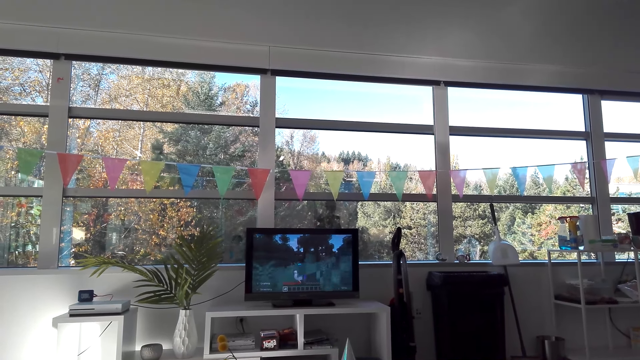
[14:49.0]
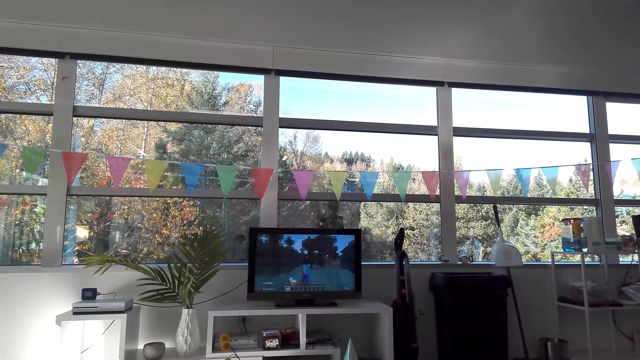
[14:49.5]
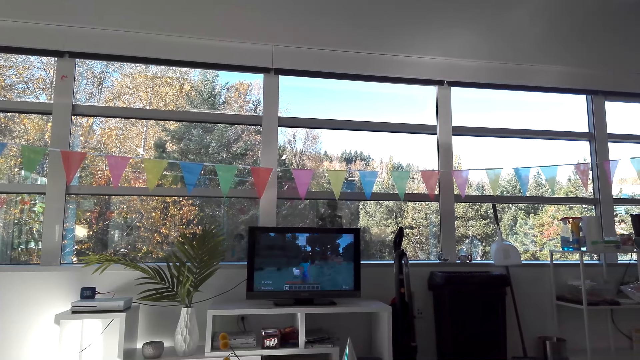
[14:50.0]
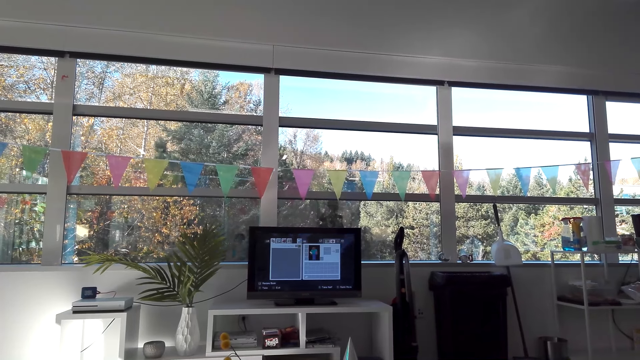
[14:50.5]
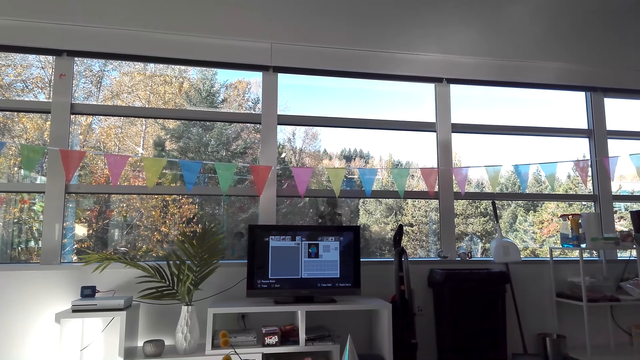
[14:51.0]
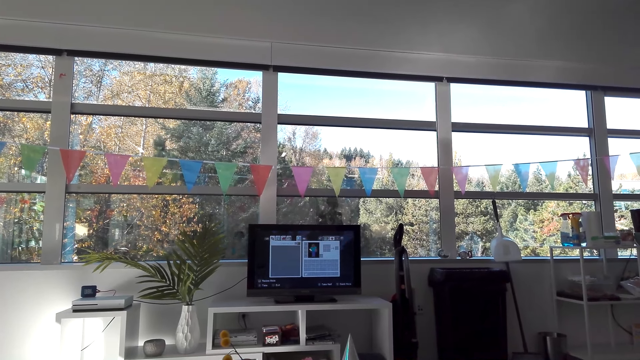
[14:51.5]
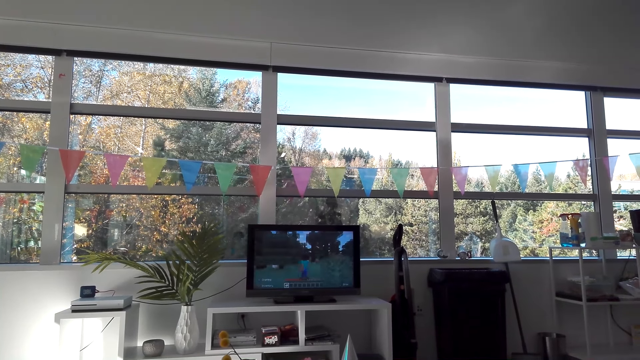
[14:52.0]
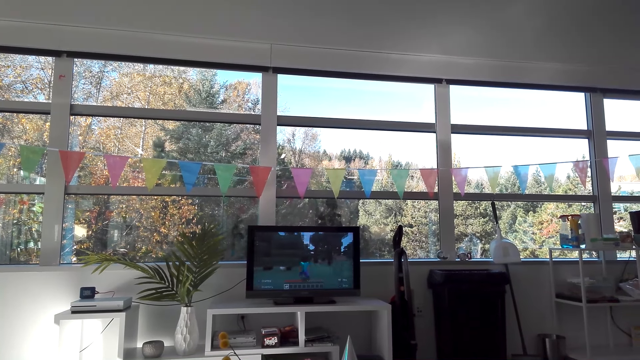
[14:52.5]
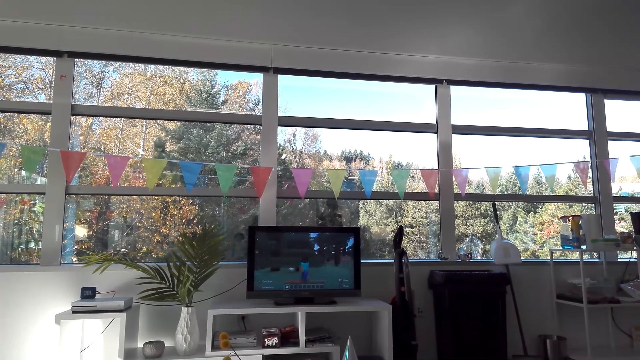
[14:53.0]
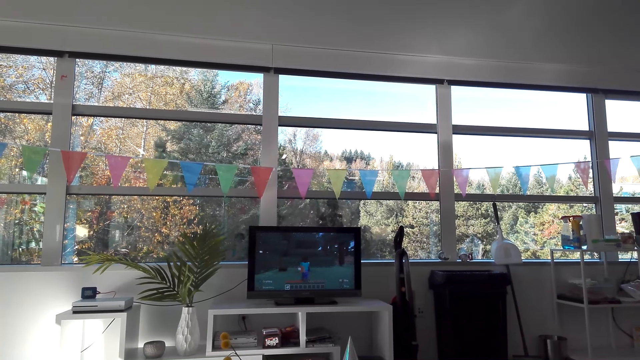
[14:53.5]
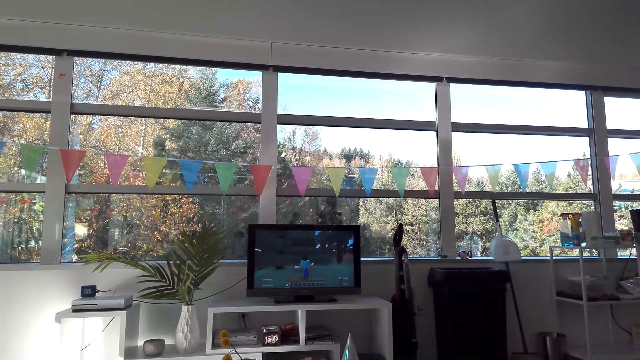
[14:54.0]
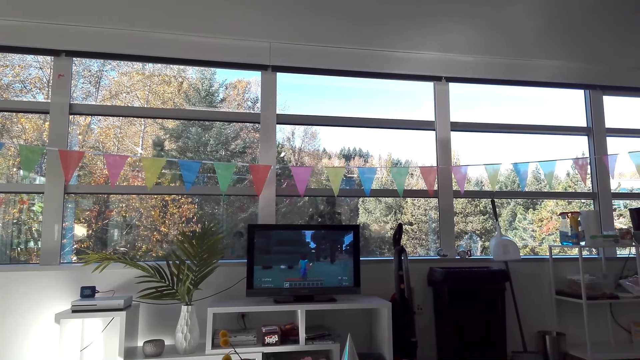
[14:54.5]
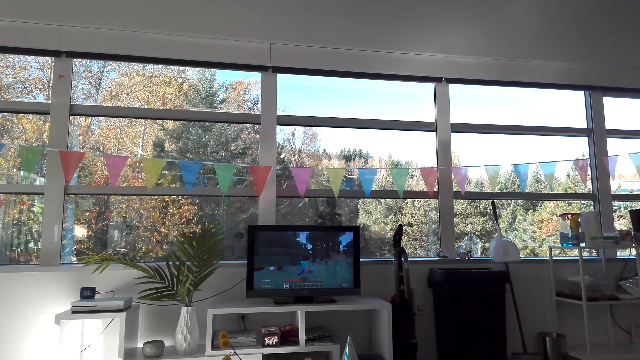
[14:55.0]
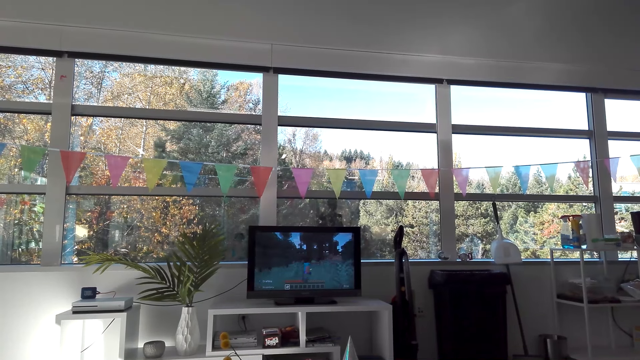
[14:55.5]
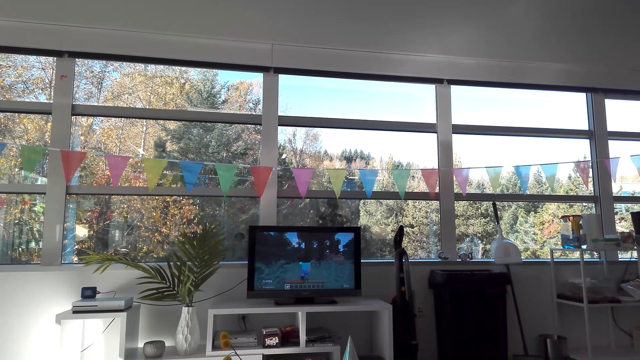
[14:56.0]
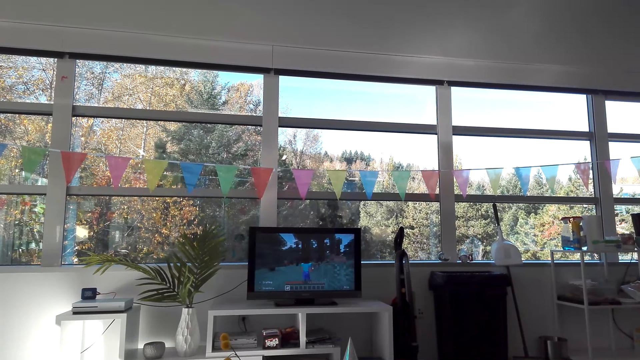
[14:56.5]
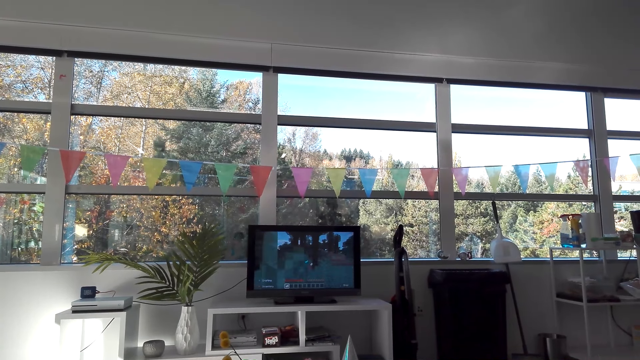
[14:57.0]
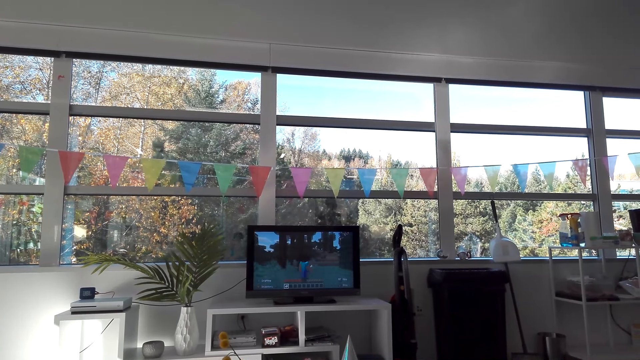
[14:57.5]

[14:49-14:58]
The camera wearer operates the desktop on the table. They play the game in the desktop on the table.

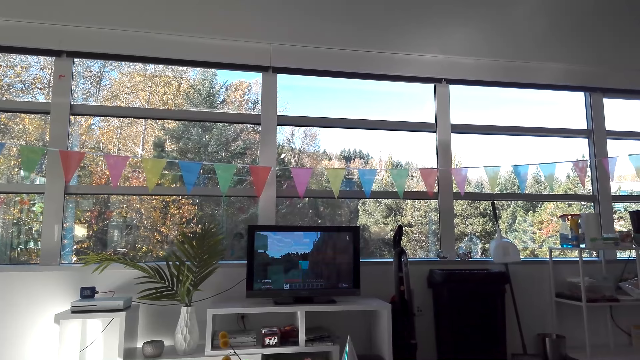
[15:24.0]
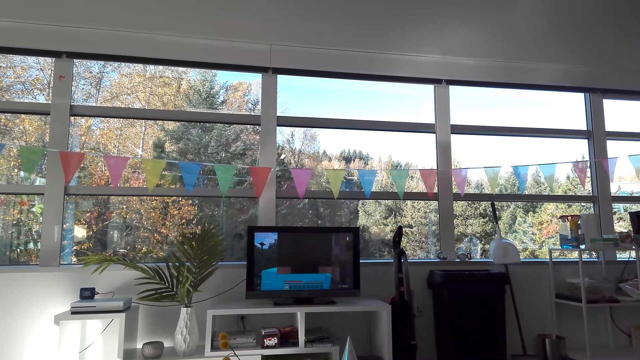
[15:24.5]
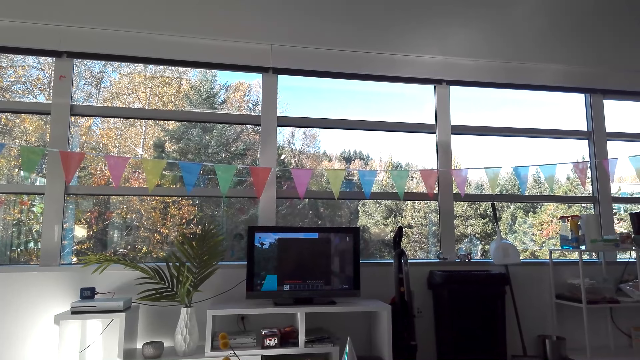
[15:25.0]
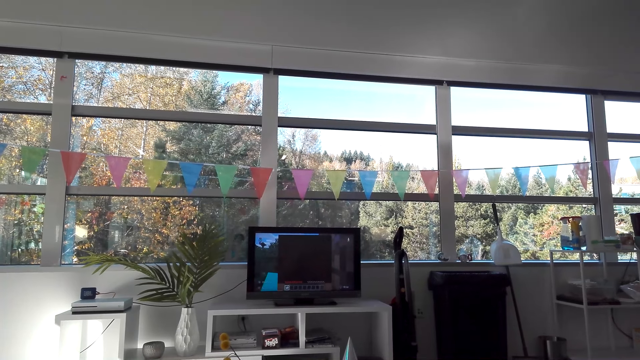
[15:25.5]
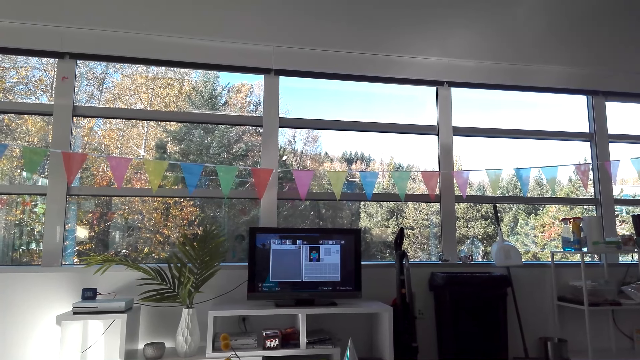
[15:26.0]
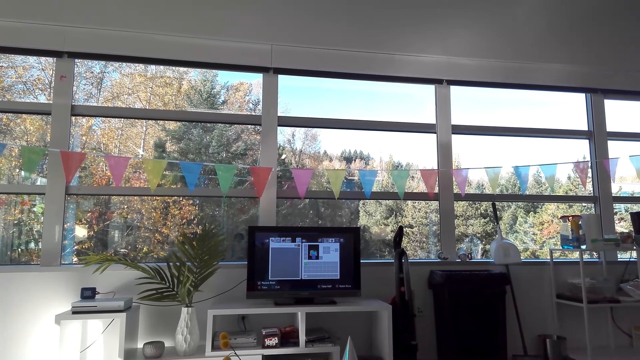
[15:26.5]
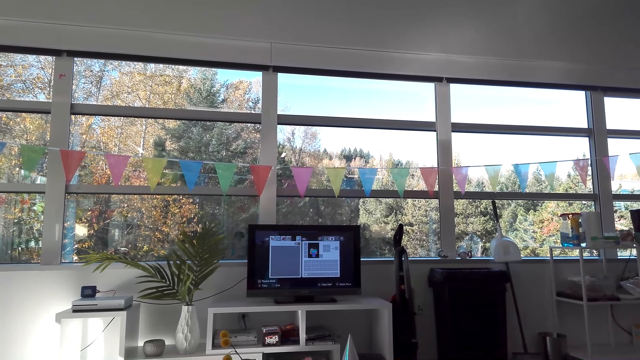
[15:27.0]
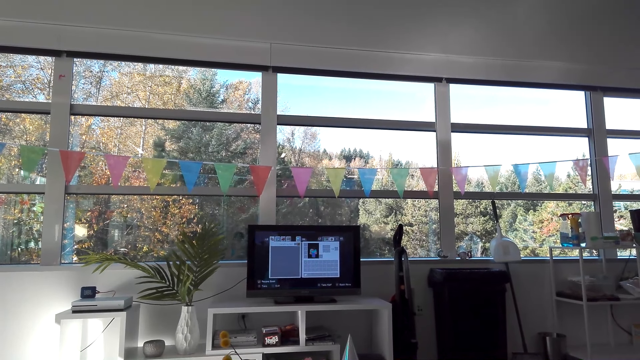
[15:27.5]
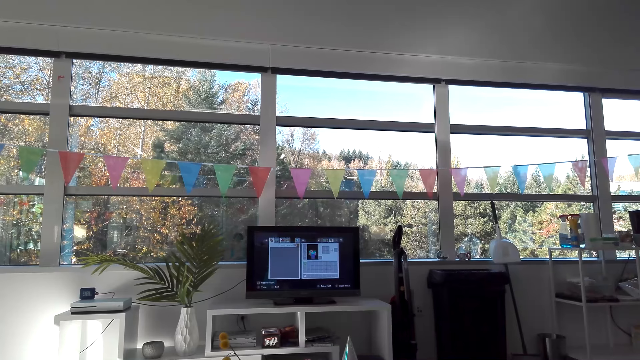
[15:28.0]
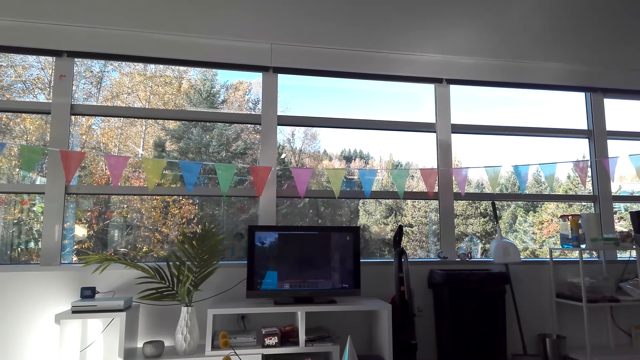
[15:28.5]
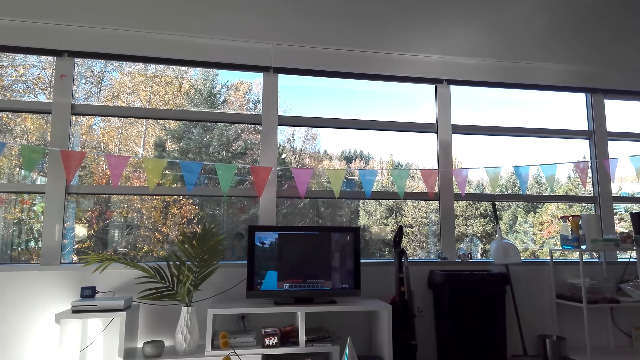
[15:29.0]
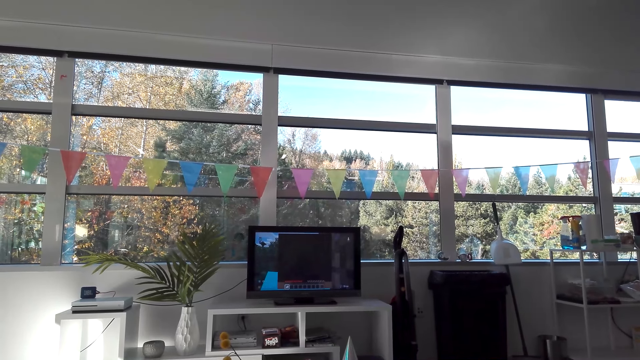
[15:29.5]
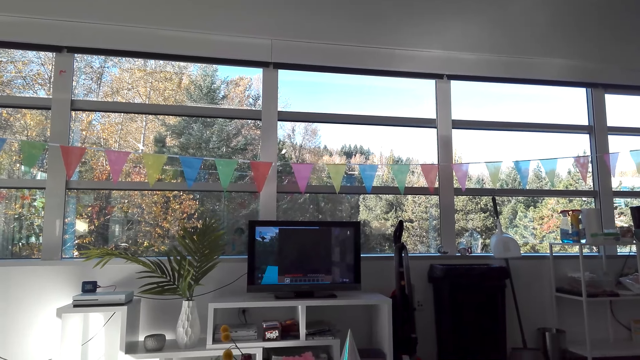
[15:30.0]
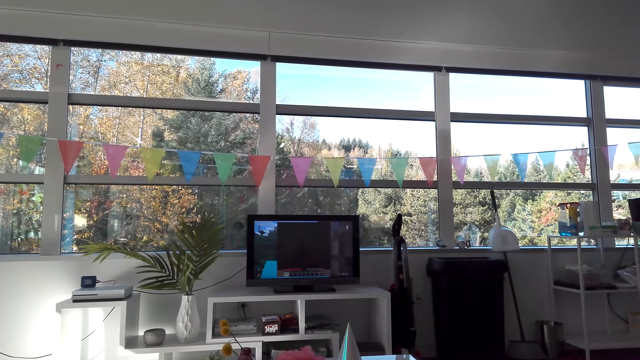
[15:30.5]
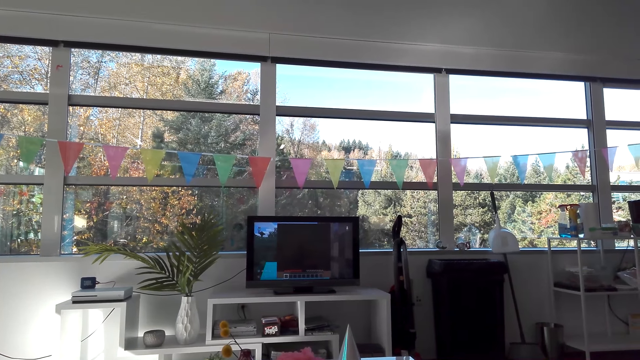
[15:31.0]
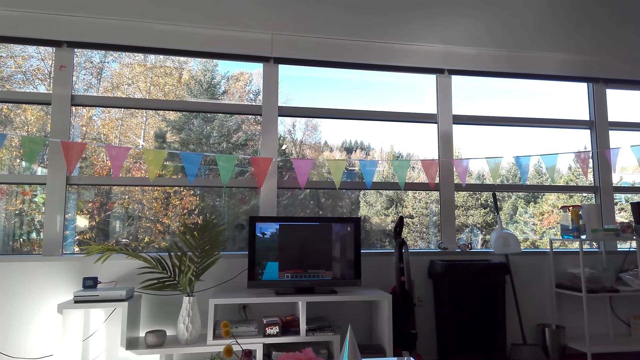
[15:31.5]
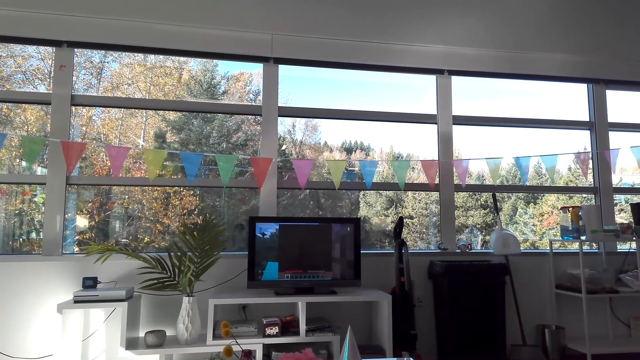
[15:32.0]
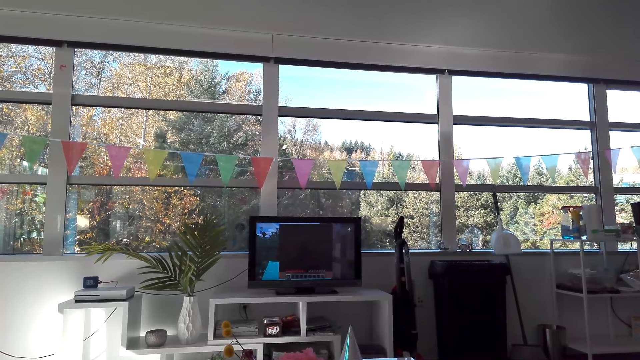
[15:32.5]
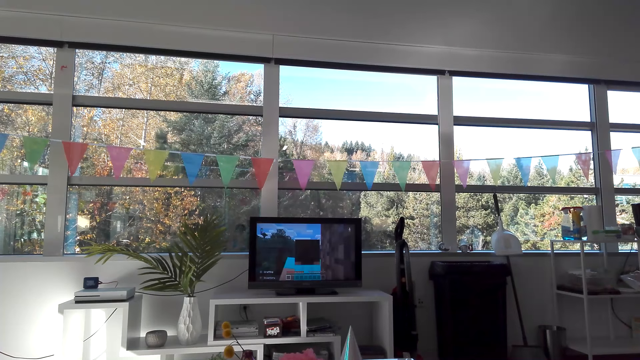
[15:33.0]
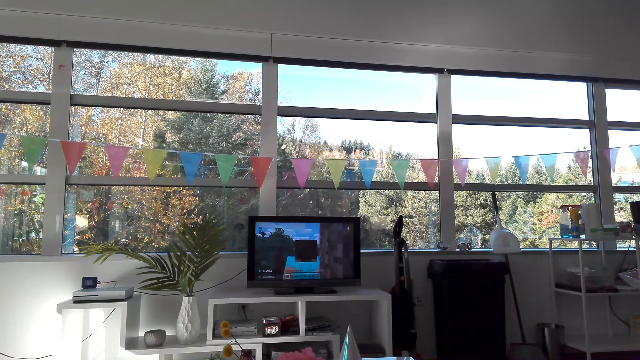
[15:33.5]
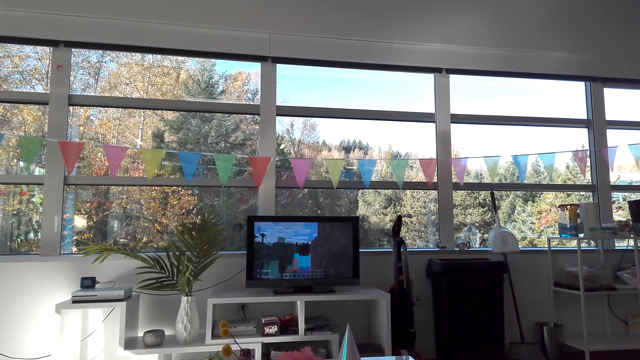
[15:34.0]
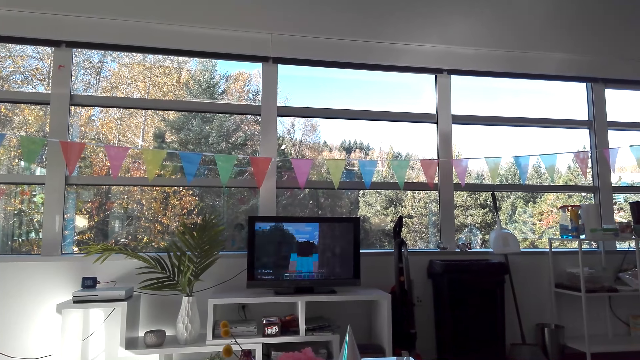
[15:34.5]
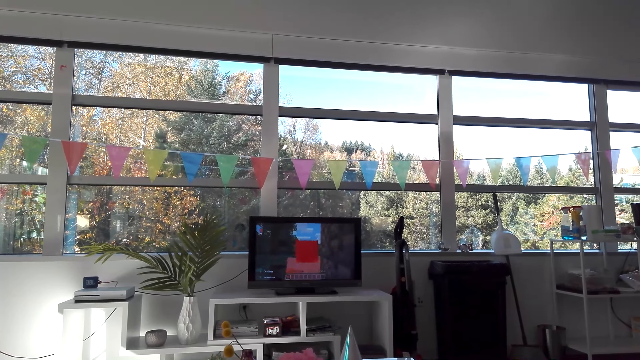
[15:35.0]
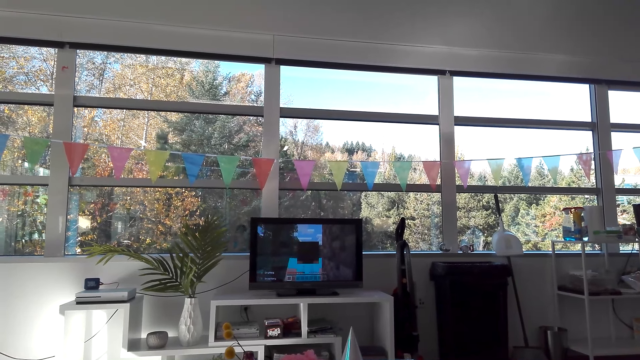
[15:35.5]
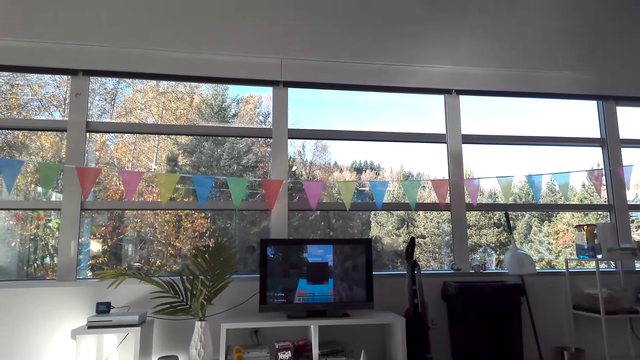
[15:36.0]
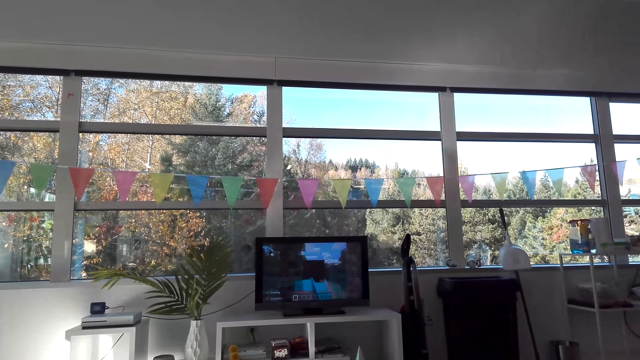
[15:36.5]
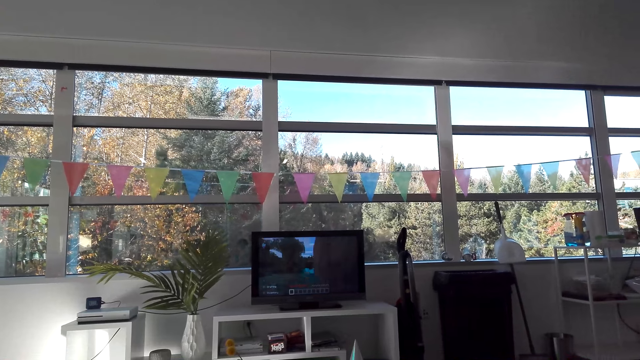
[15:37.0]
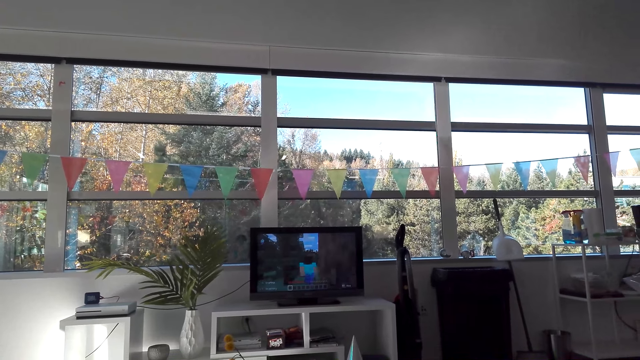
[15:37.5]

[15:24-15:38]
The camera wearer operates the desktop on the table. They play the game in the desktop on the table.
